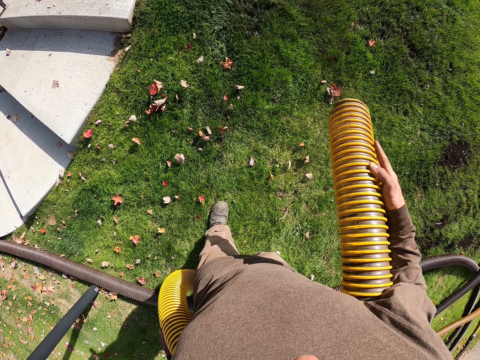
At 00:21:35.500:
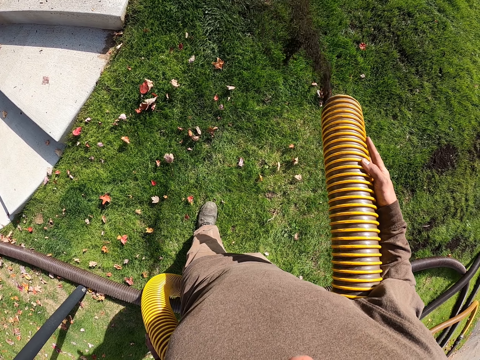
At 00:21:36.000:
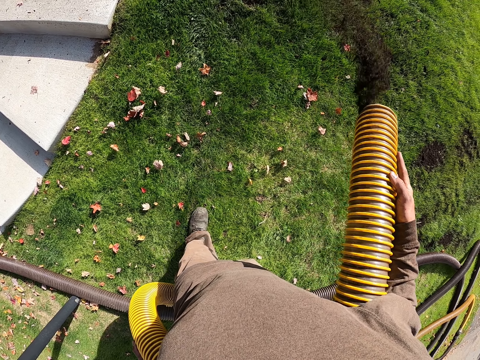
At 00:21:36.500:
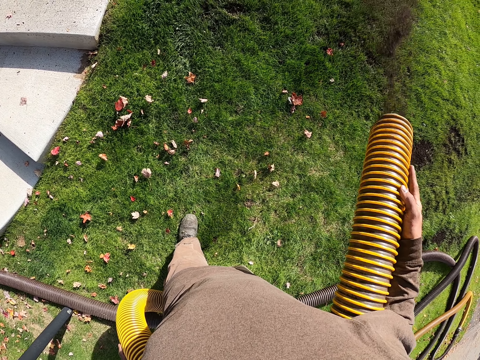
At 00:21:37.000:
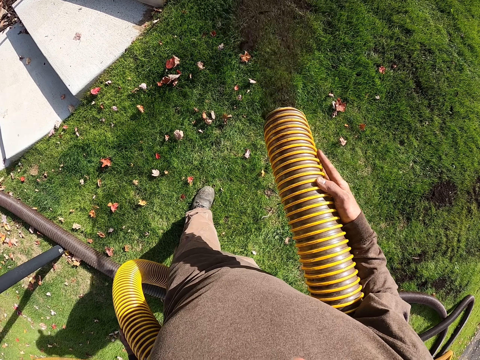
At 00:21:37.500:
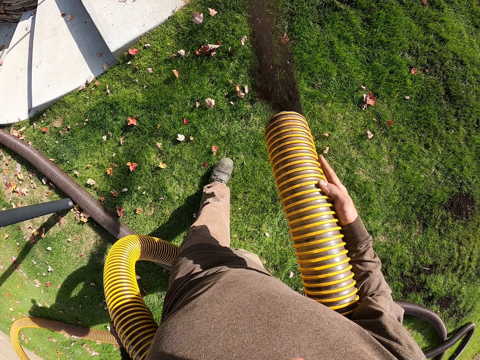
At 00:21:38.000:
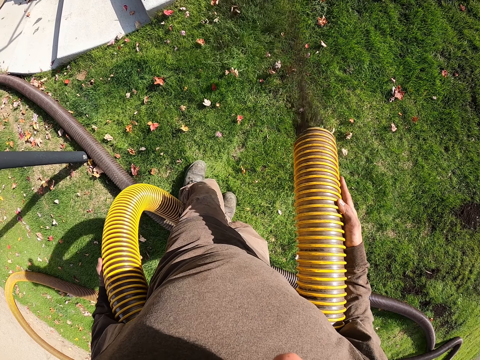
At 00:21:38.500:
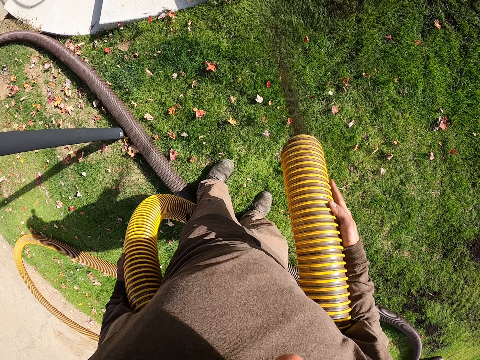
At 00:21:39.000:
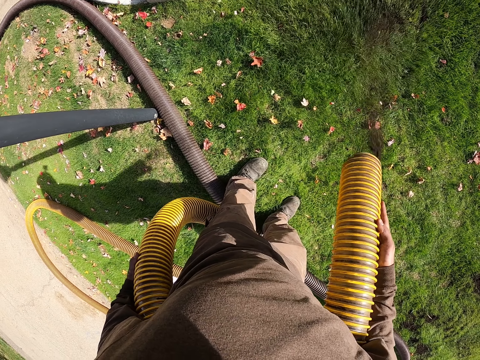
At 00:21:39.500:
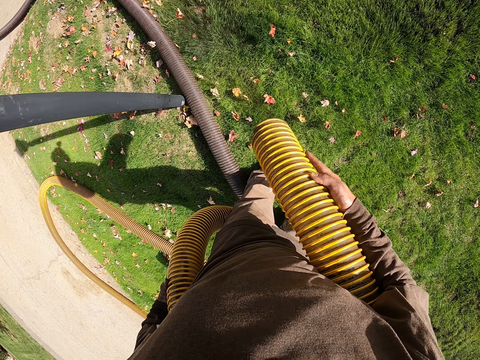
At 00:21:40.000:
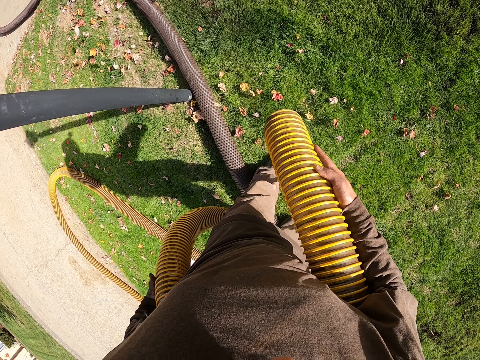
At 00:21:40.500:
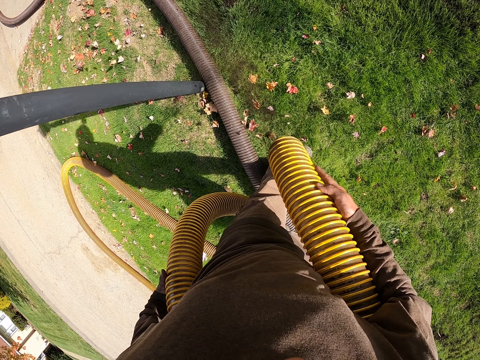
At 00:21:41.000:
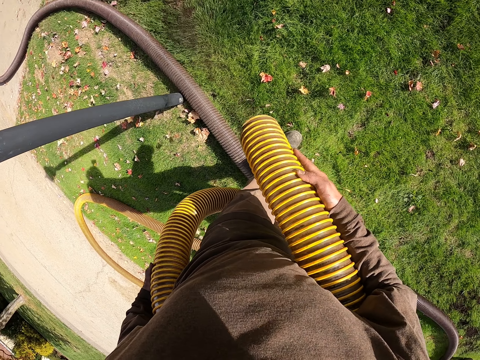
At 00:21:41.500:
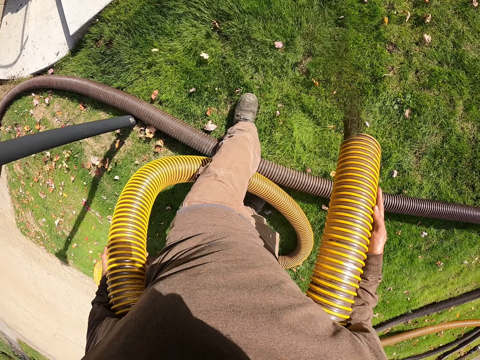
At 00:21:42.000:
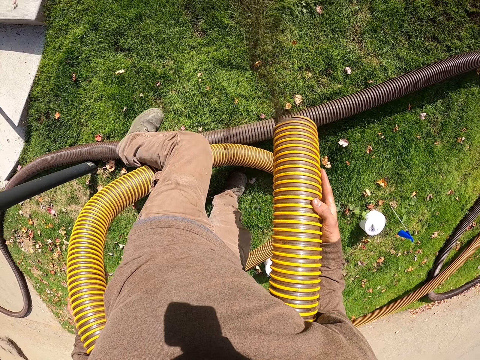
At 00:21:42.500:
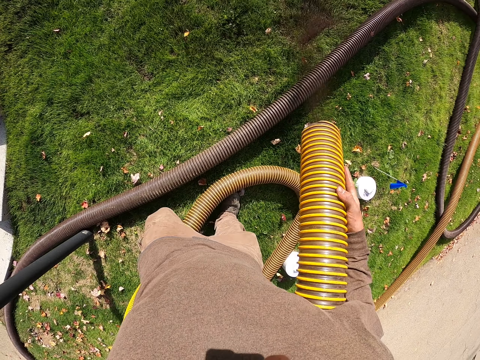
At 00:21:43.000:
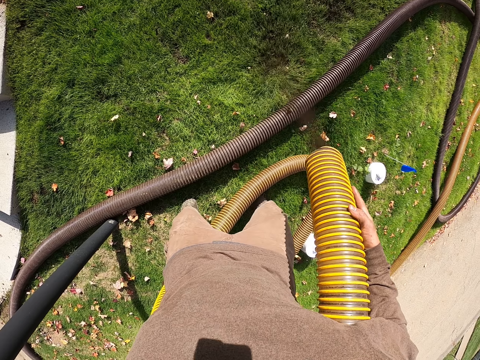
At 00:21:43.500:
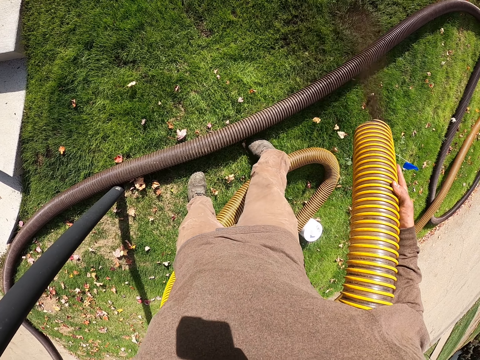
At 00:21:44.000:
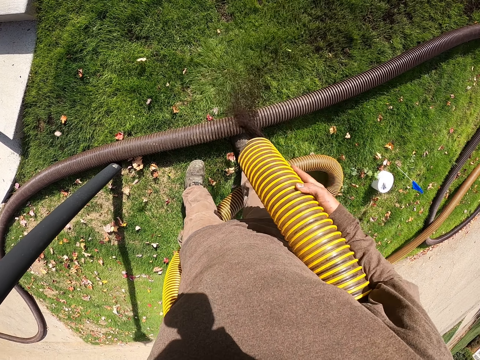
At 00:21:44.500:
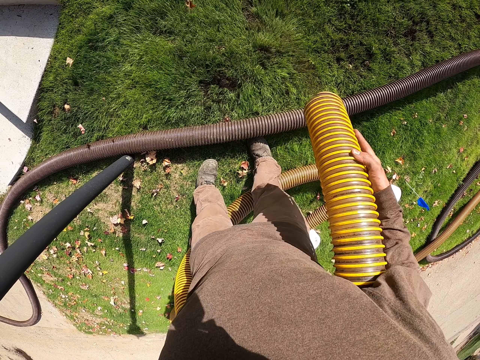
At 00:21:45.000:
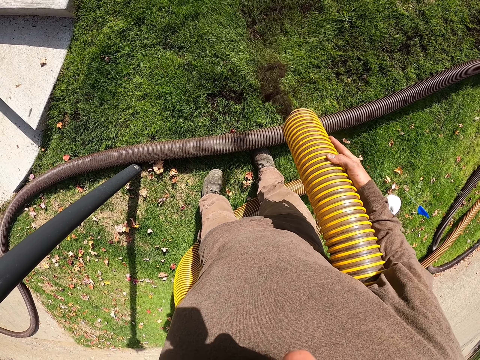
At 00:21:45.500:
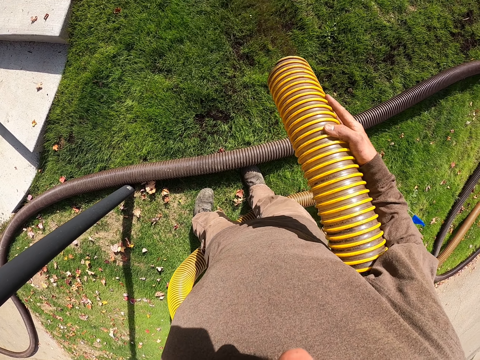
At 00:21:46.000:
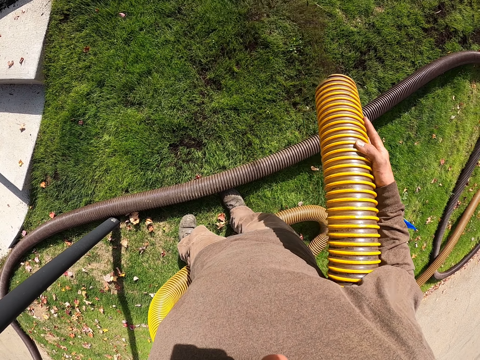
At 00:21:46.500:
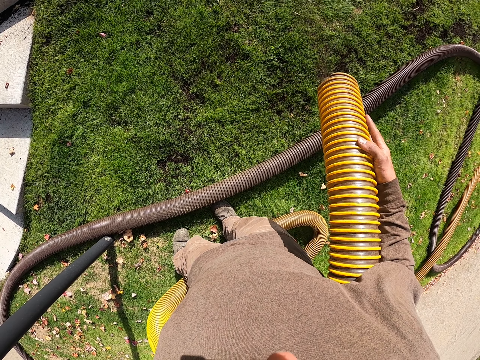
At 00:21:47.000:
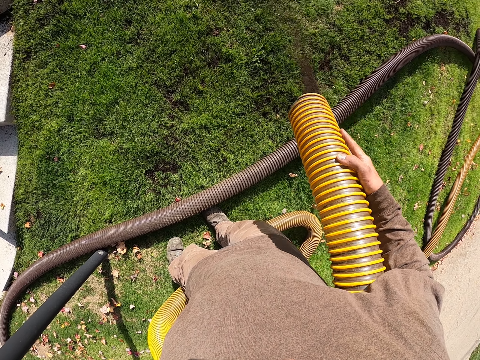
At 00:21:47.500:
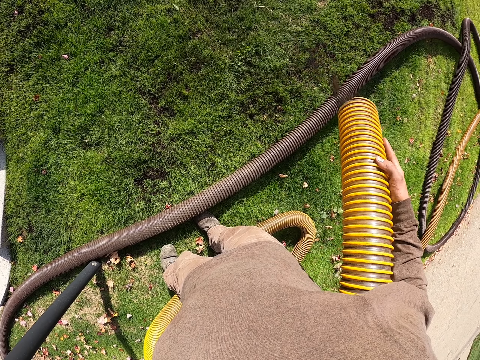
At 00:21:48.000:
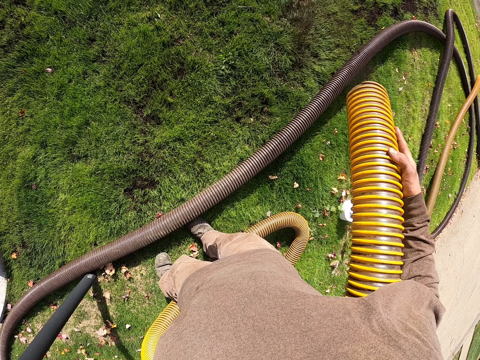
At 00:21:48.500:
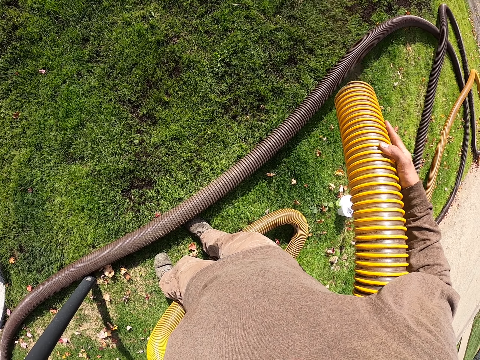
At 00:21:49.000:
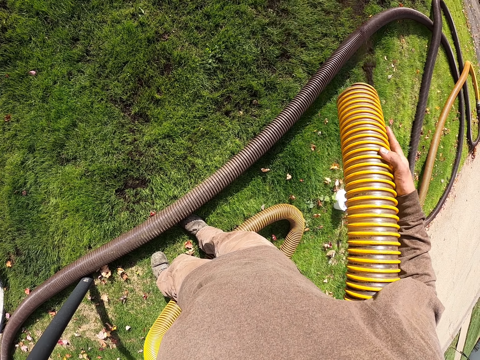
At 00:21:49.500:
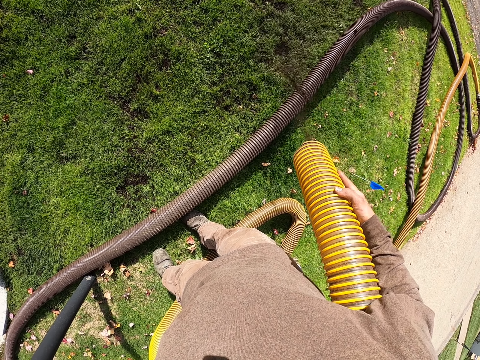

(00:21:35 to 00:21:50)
The camera wearer pours fertilizer on the grass with a pipe. They pour fertilizer on the grass with the pipe again.

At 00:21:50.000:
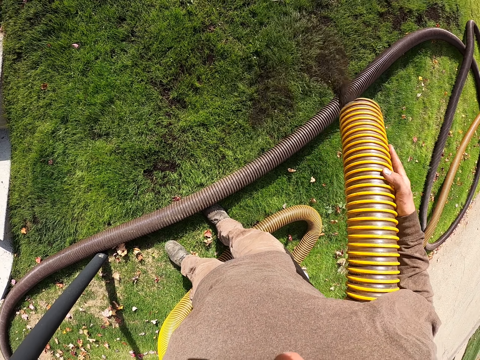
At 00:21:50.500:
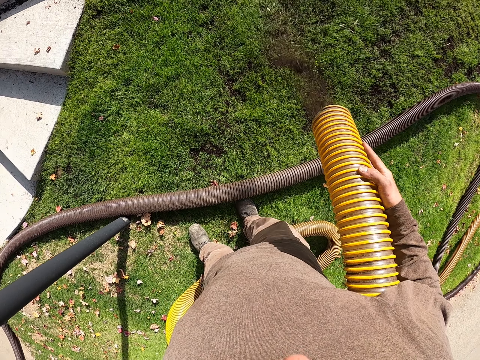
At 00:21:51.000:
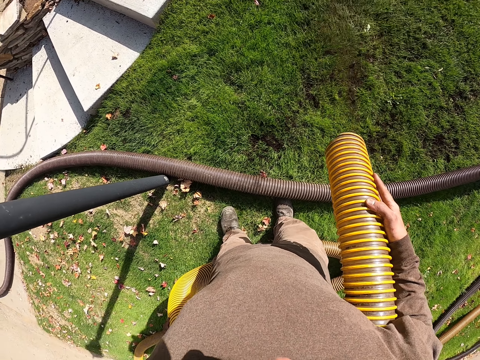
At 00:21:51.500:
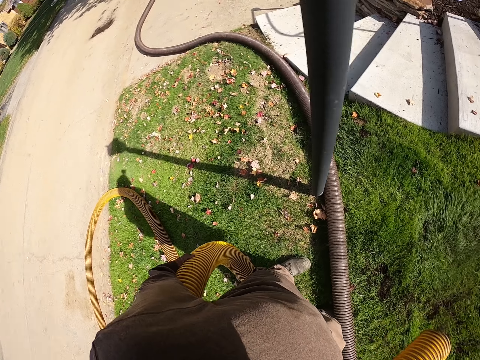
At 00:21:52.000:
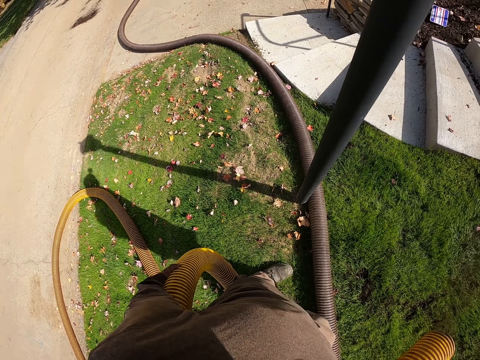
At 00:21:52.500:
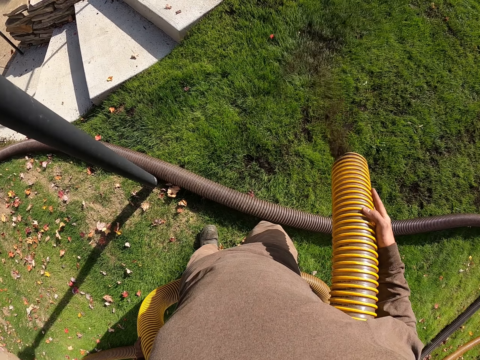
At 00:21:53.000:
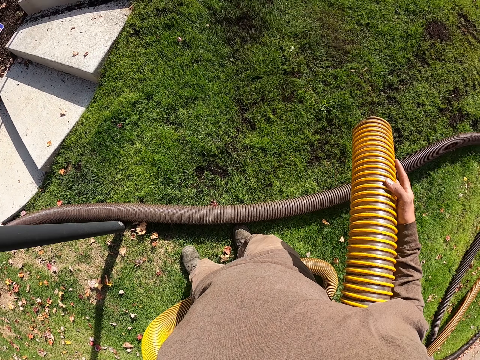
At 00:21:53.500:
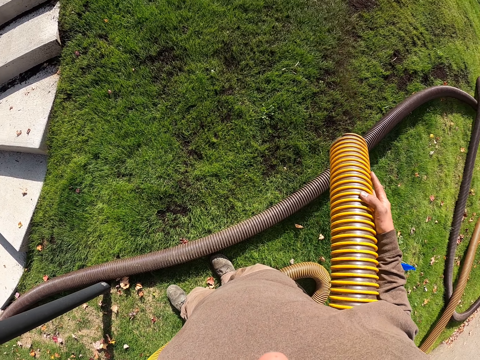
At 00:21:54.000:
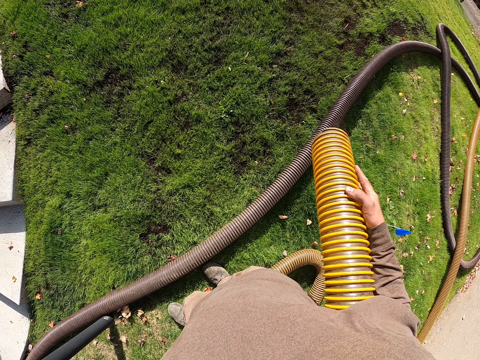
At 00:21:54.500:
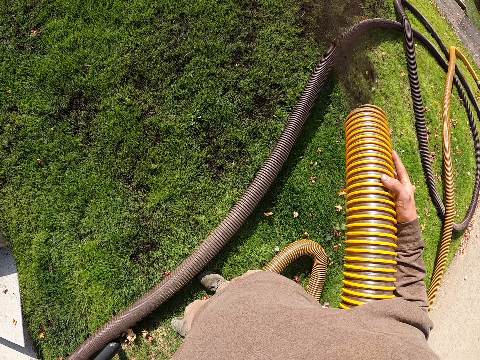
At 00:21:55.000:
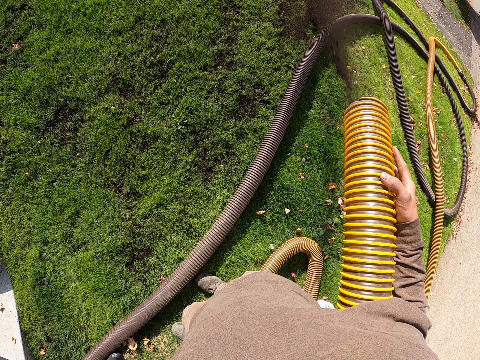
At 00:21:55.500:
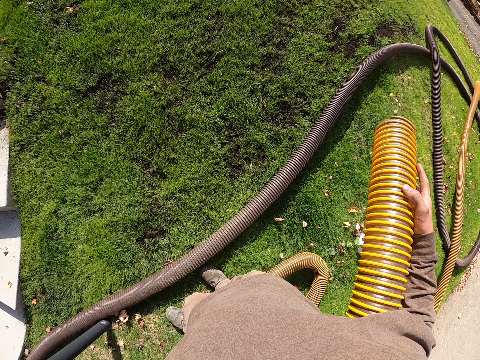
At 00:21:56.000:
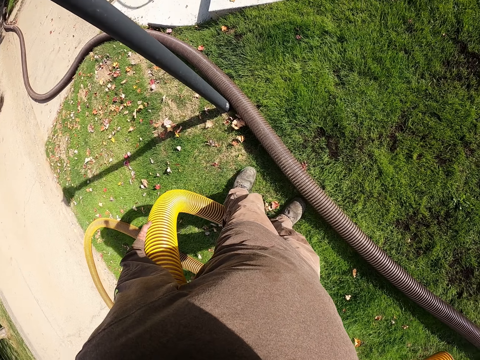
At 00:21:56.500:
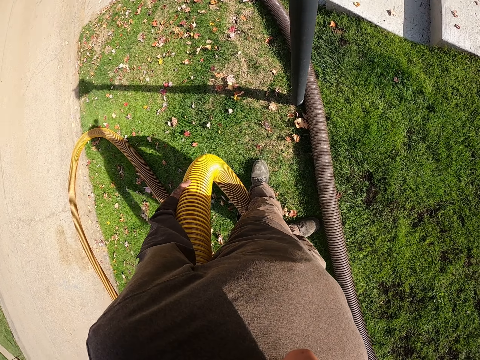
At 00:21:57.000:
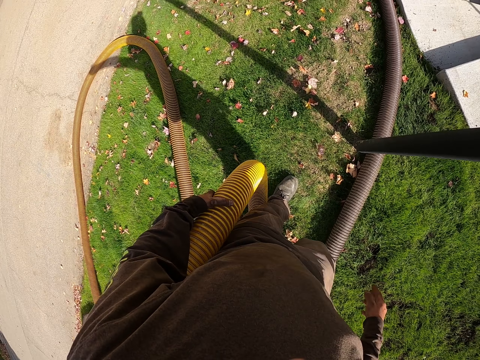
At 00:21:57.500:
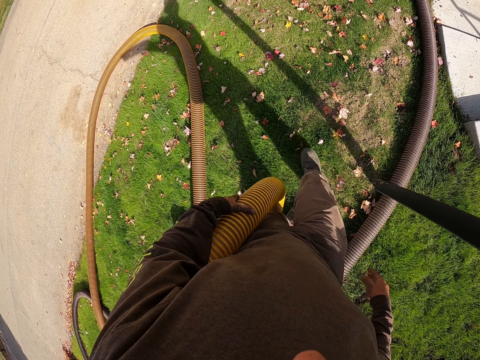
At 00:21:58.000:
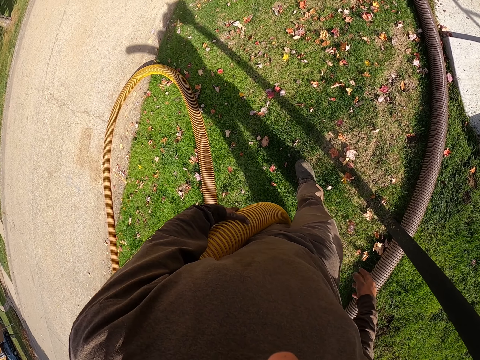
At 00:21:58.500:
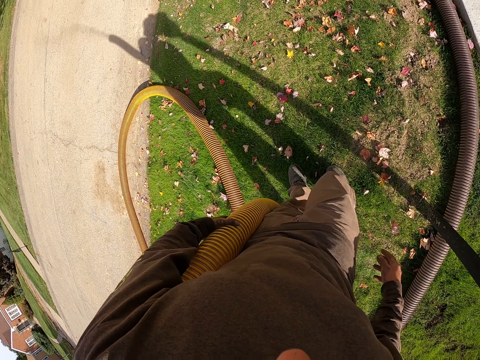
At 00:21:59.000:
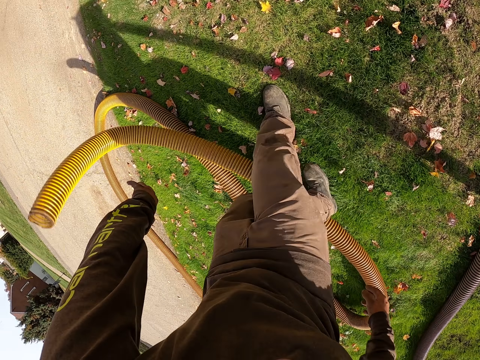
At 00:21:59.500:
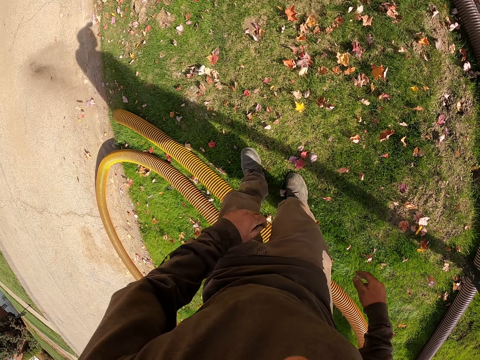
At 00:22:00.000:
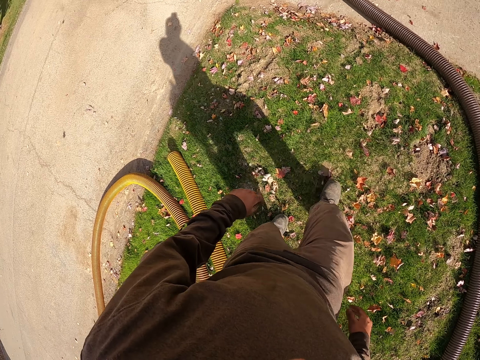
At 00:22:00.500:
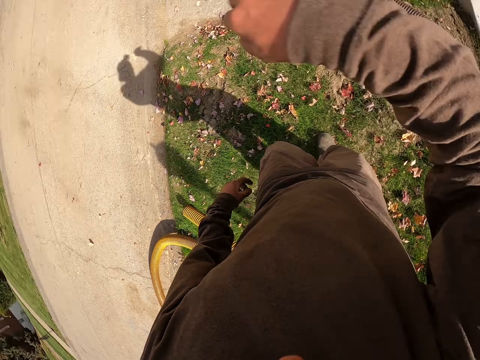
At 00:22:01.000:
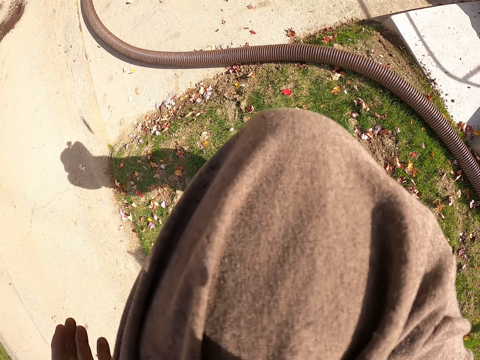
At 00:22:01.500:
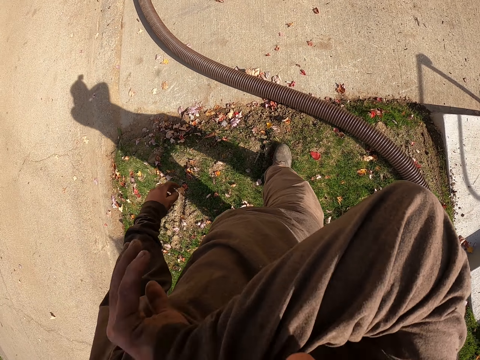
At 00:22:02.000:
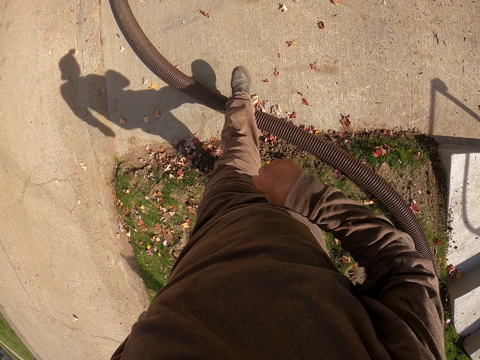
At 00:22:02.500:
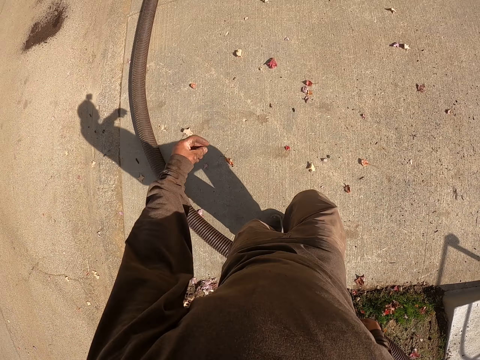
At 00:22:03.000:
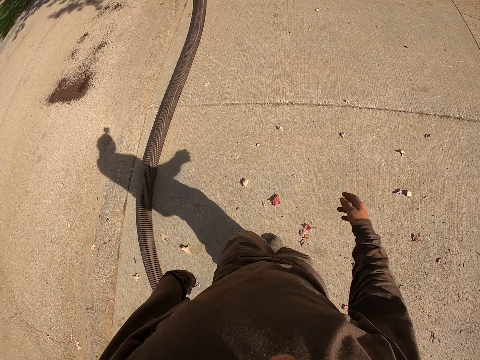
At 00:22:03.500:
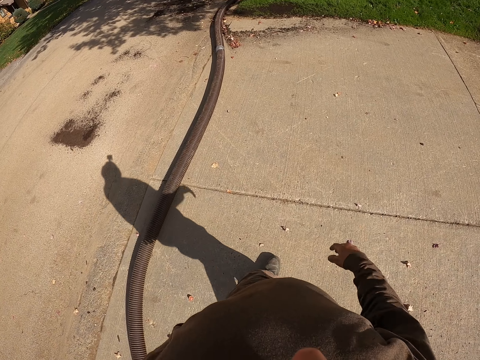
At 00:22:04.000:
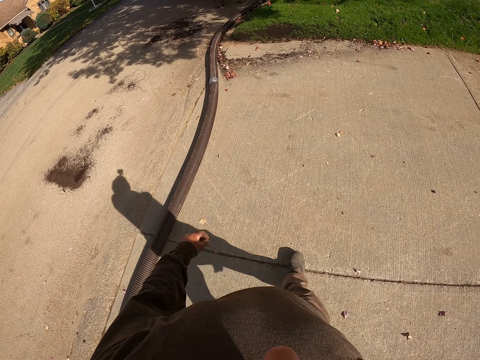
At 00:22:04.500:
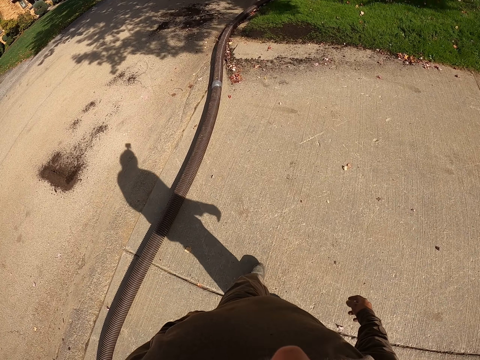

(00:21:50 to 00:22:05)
The camera wearer pours fertilizer on the grass with a pipe. He drops the pipe on the ground. He walks around the area. He drops the pipe on the ground. He walks around the area. He does something with his hand. He wipes his face. He walks around the area.
